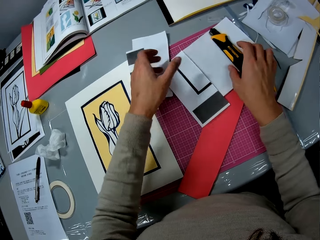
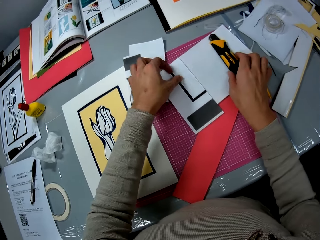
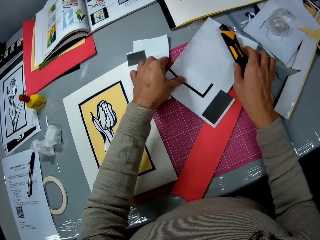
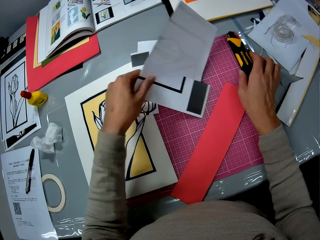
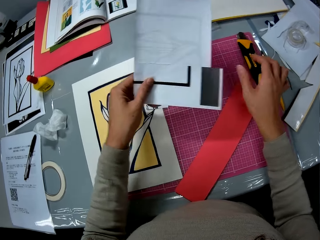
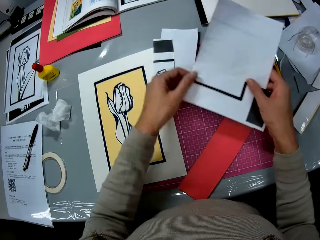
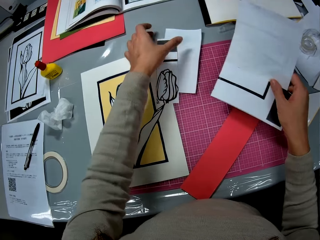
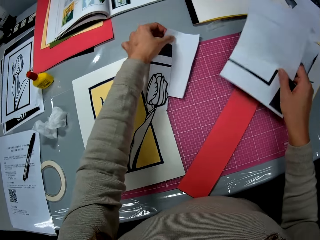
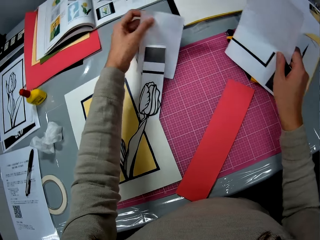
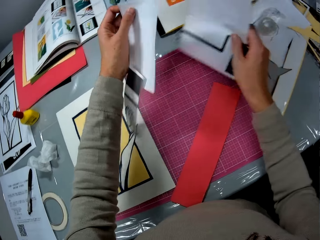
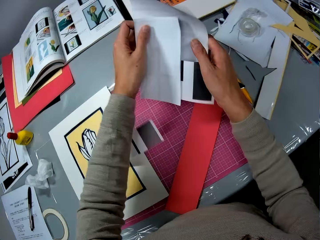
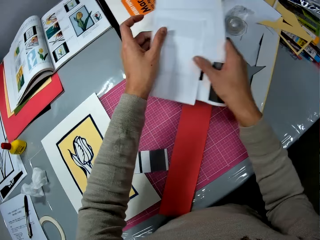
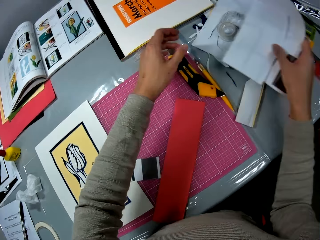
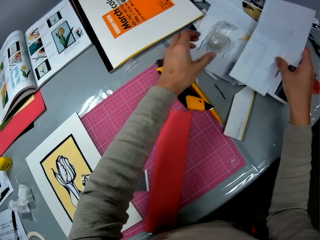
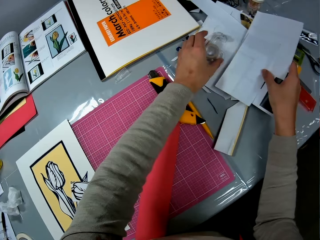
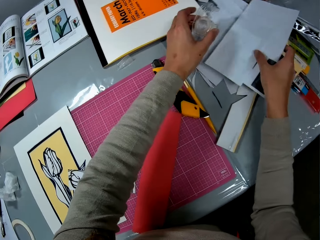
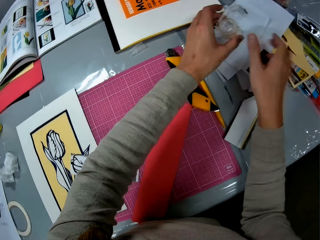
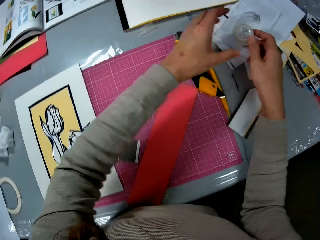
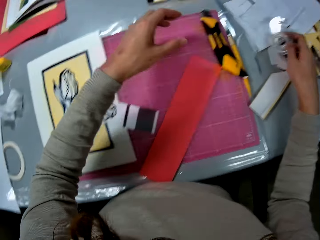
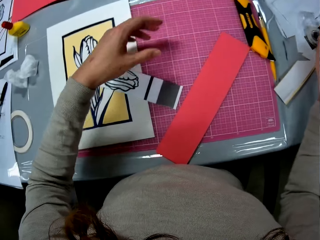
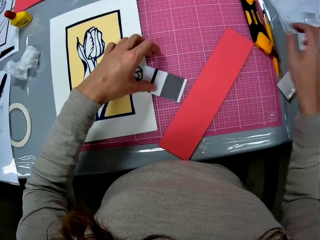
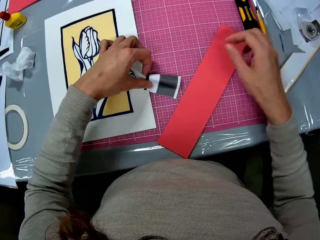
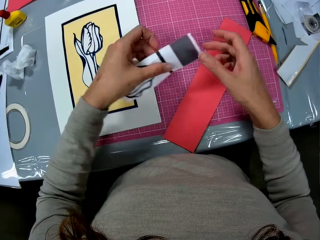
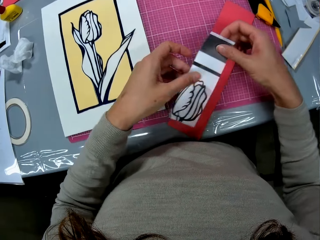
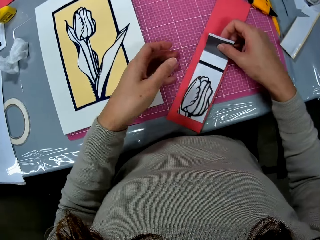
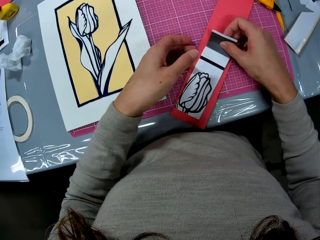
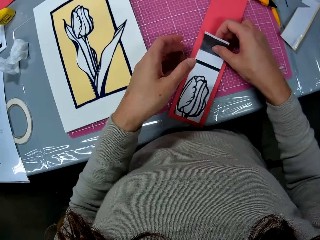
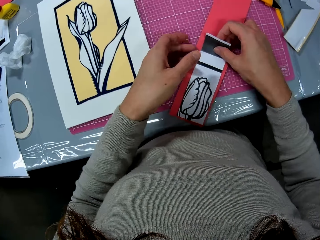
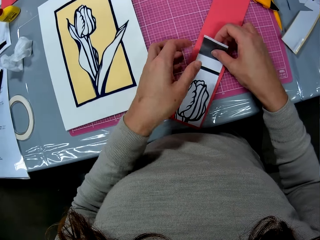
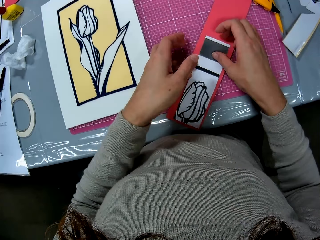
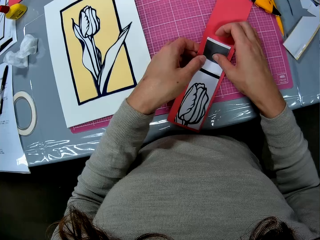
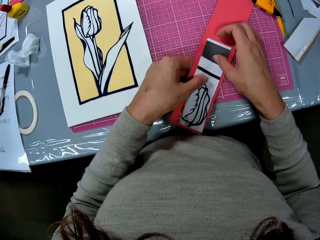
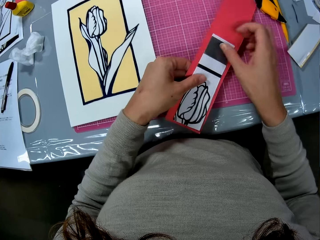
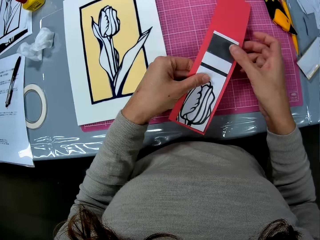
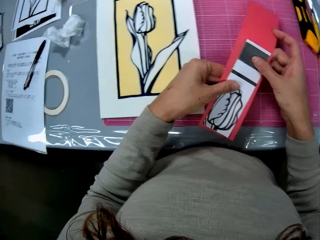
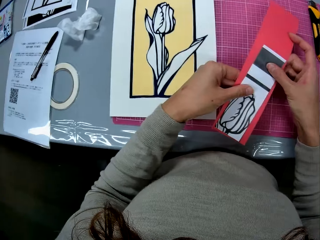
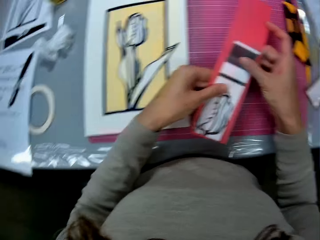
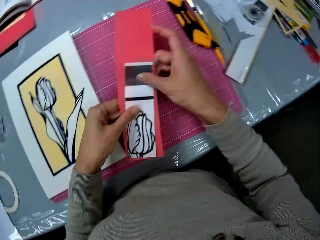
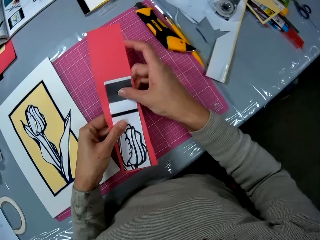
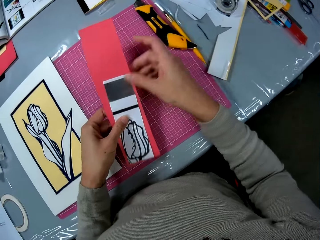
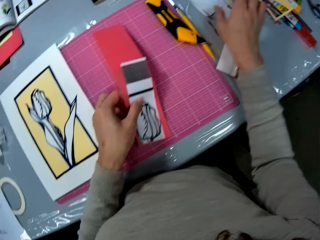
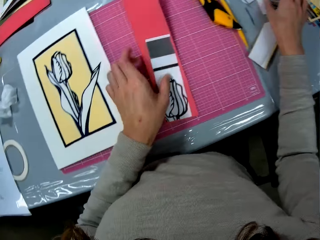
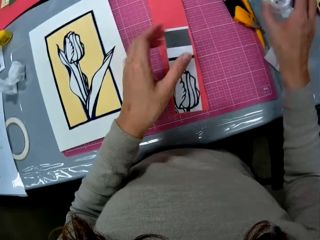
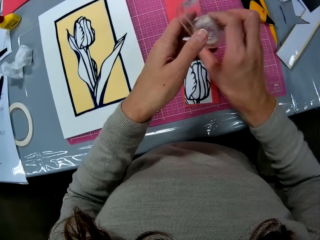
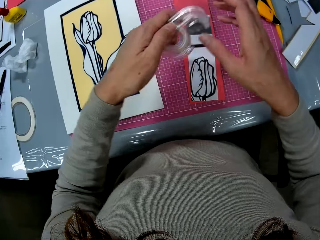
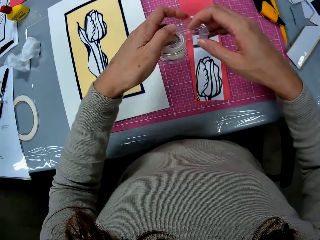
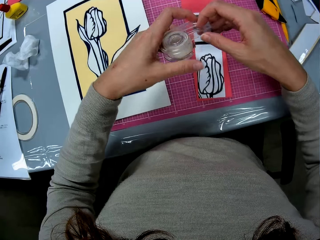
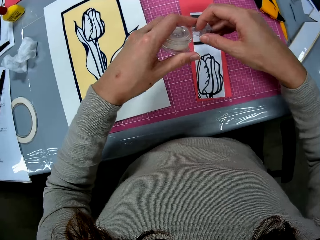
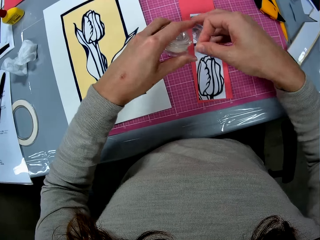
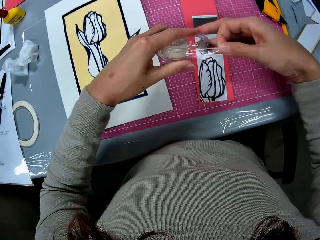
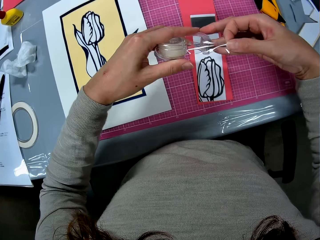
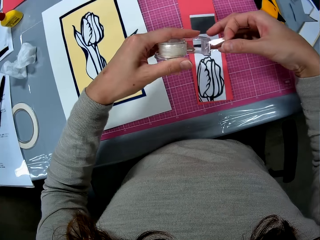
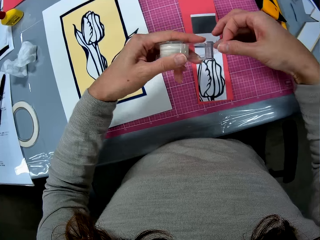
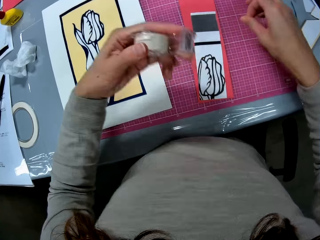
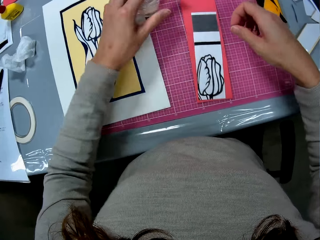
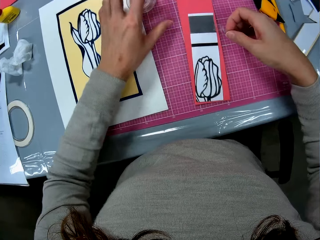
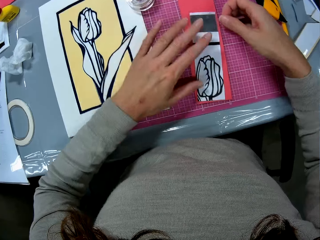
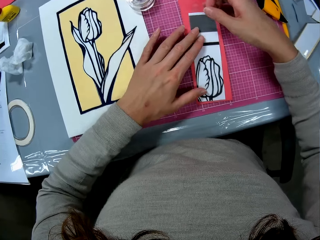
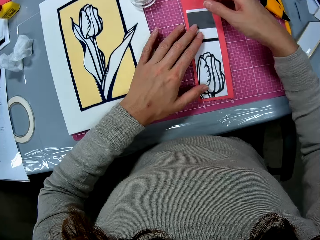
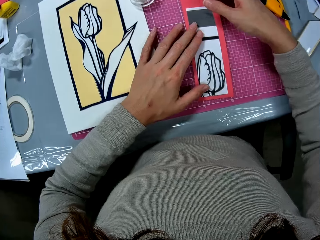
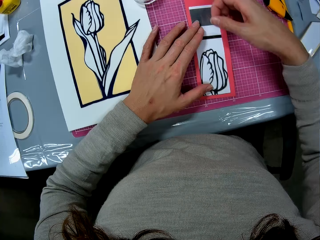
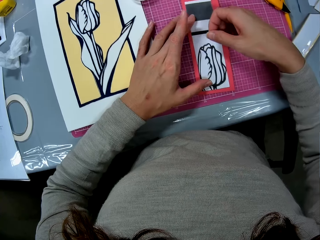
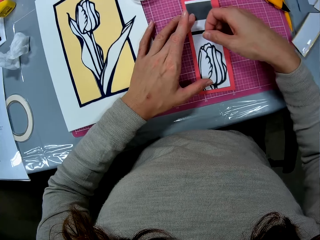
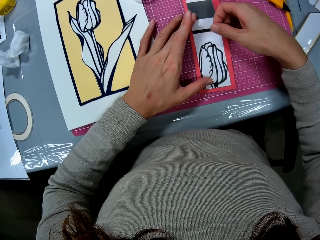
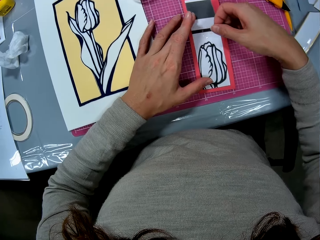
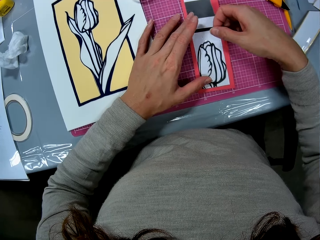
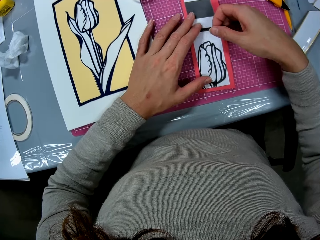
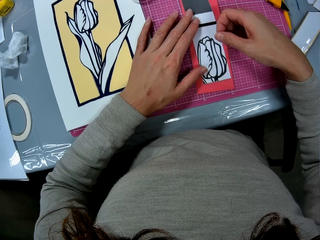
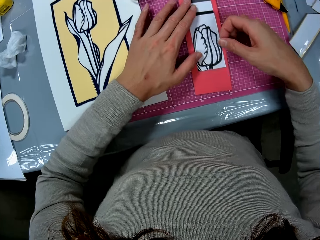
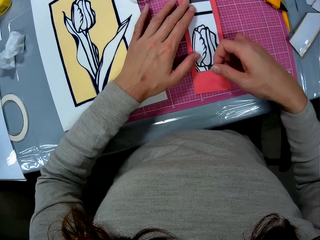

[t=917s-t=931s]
The camera wearer drops the cutout in her right hand on the cutting mat. She adjusts the retractable knife on the flower printed paper with her right hand. She picks up the flower printed paper with her left hand. She passes the flower printed paper in her left hand to her right hand. She picks up a cutout on the cutting mat with her left hand. She passes the cutout in her left hand to her right hand. She picks up a sellotape dispenser on a paper on the table with her left hand. She puts the papers in her right hand on the papers on the table. She passes the sellotape dispenser in her left hand to her right hand. She puts the sellotape dispenser on the papers on the table. She picks up a cutout on the cutting mat with her left hand. She passes the cutout to her right hand. She lays the cutout on the colored cutout on the cutting mat. She picks up the cutouts on the cutting mat with her left hand. She puts the paper and the manila paper together. She drops the cutouts in her left hand on the cutting mat. She picks up the sellotape dispenser on the table with her right hand. She passes the sellotape dispenser to her left hand. She cuts sellotape from the sellotape dispenser with her right hand. She unrolls the sellotape. She drops the sellotape dispenser in her left hand on the cutting mat. She adjusts the cutouts on the cutting mat.

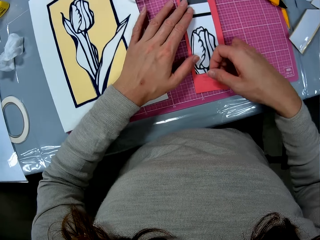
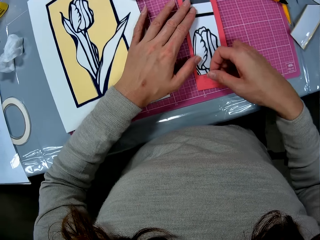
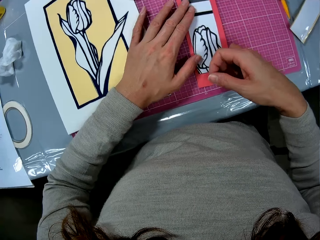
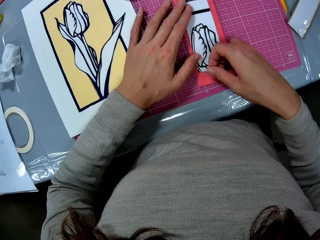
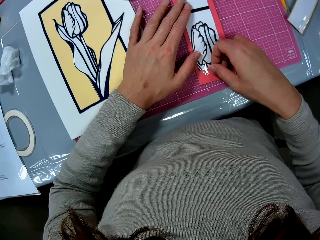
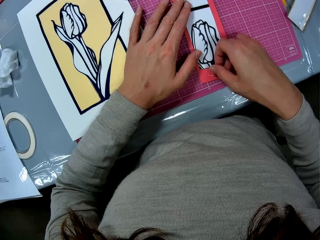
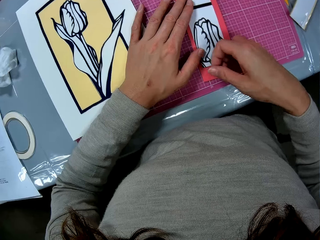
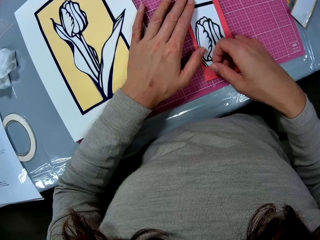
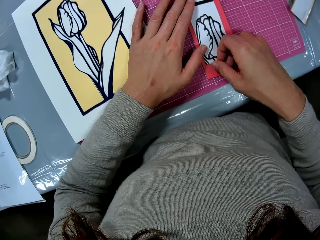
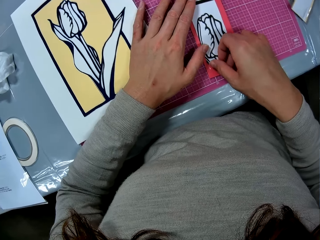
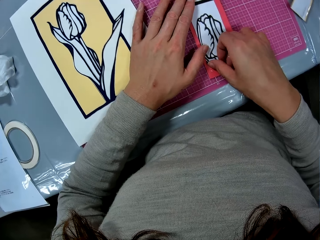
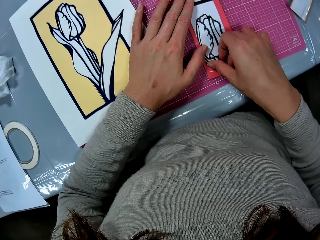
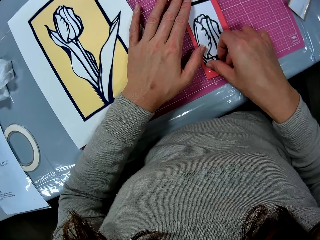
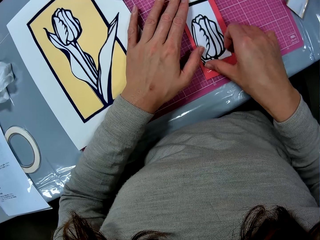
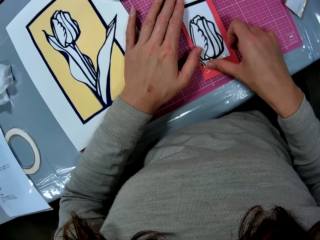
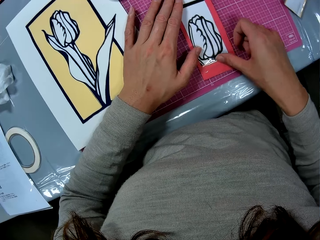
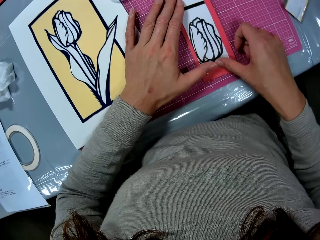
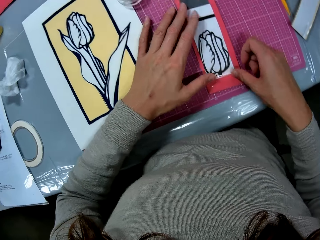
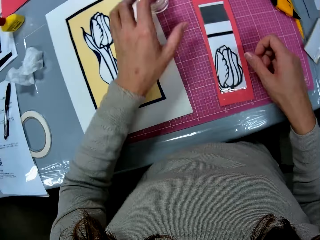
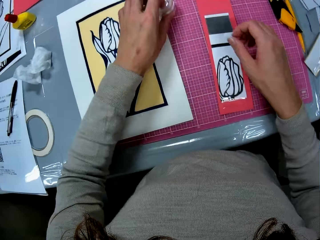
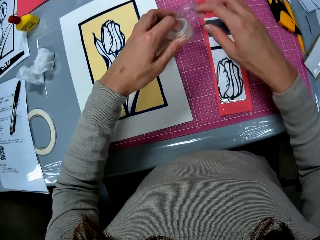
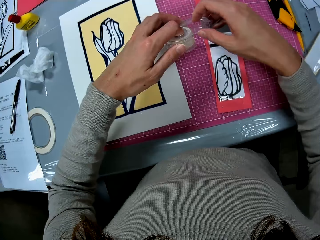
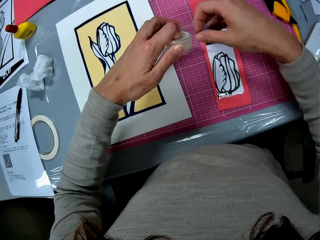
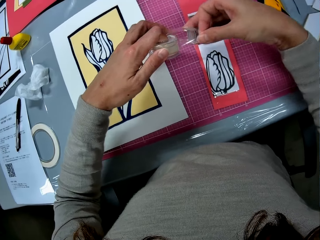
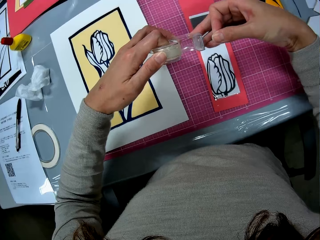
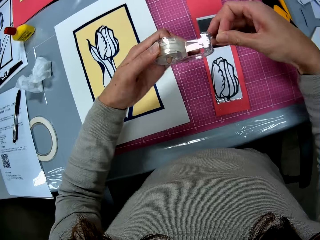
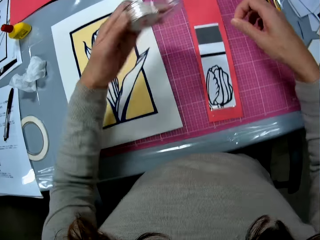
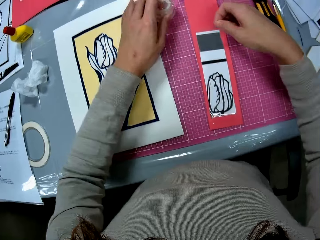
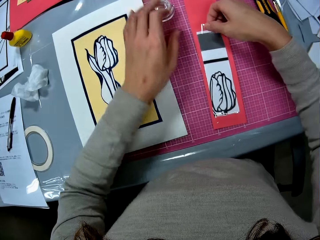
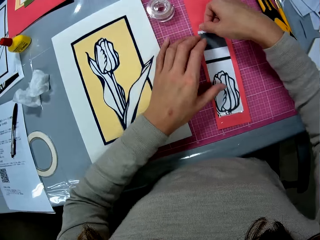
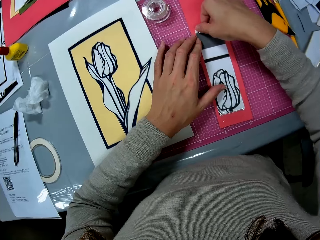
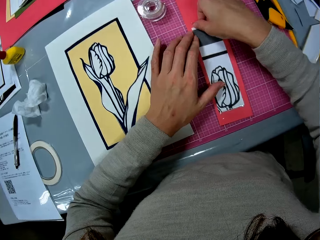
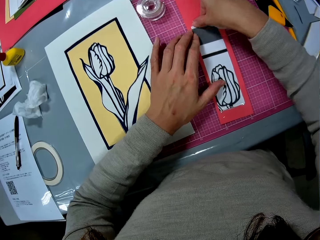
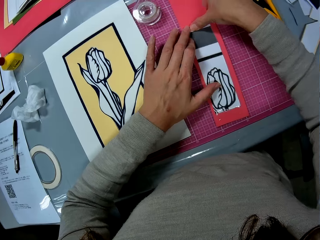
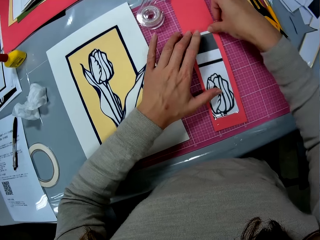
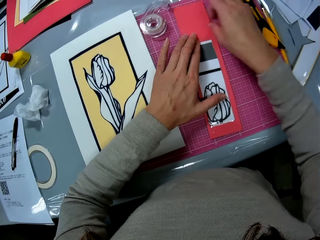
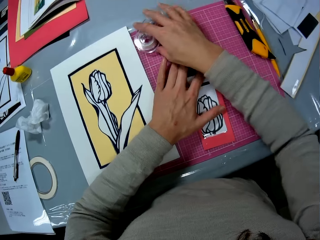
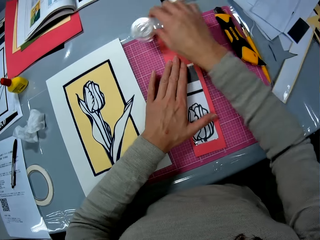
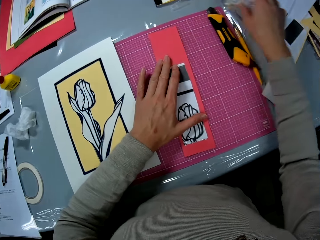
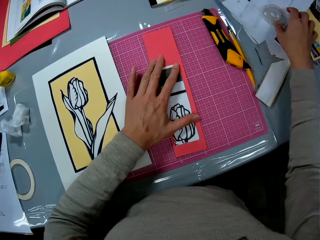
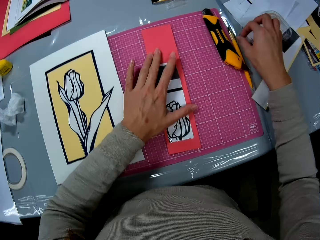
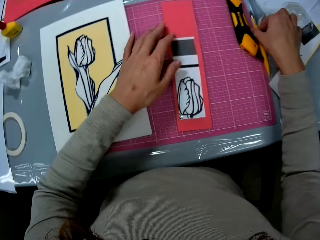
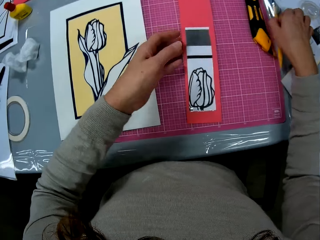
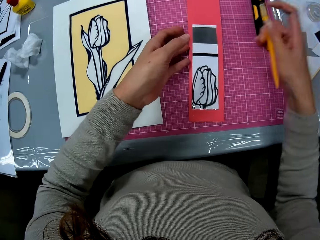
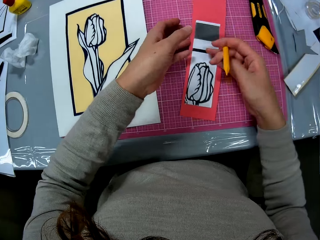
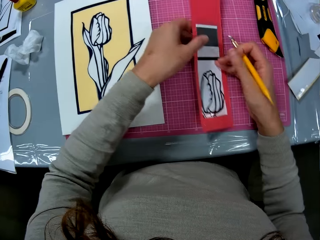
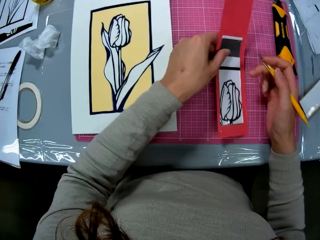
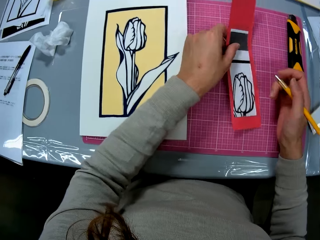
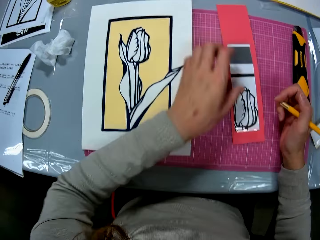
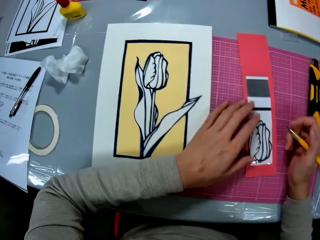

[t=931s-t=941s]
The camera wearer places the sellotape in her right hand on the cutouts. She picks up the sellotape dispenser on the cutting mat with her left hand. She cuts sellotape from the sellotape dispenser with her right hand. She unrolls the sellotape. She drops the sellotape dispenser in her left hand on the cutting mat. She places the sellotape in her right hand on the cutouts. She picks up the sellotape dispenser on the cutting mat with her right hand. She drops the sellotape dispenser in her right hand on the papers on the table. She picks up a craft knife on the table with her right hand. She adjusts the cutouts on the cutting mat with her left hand.
